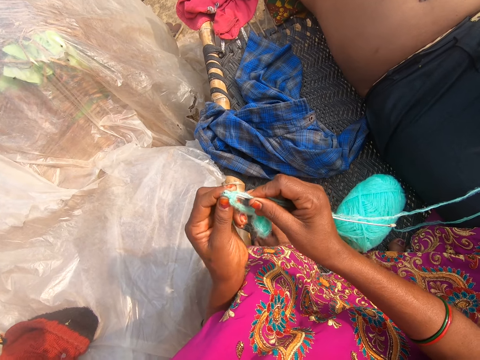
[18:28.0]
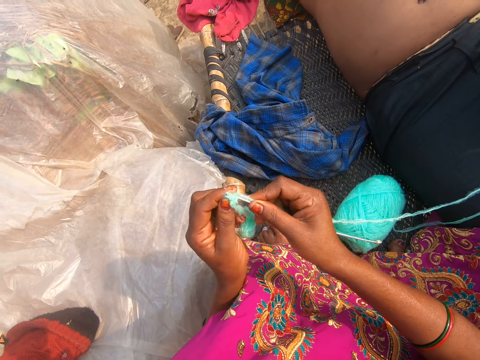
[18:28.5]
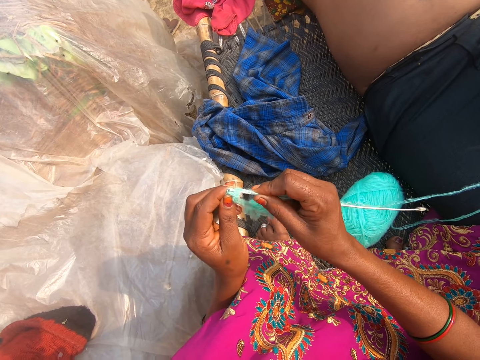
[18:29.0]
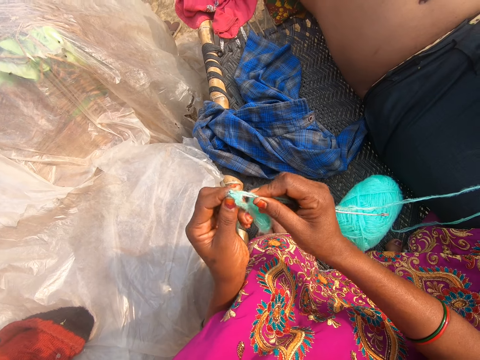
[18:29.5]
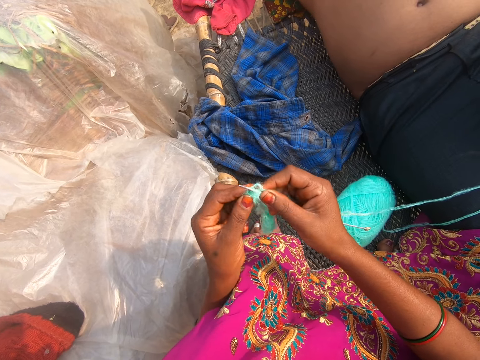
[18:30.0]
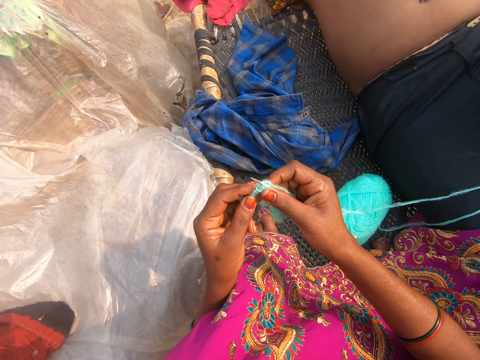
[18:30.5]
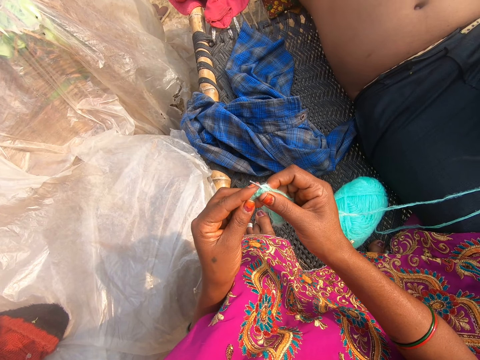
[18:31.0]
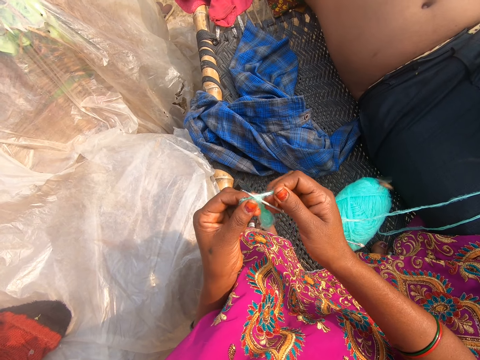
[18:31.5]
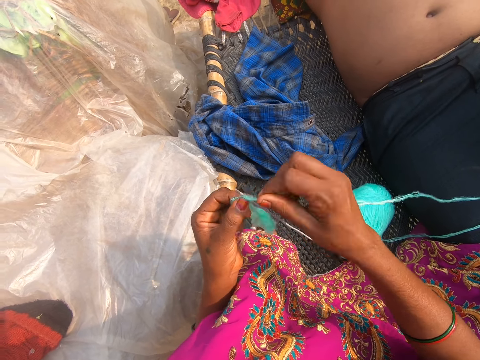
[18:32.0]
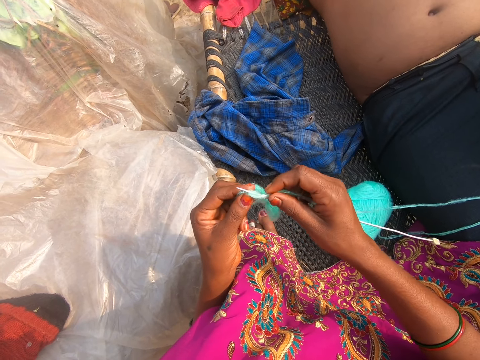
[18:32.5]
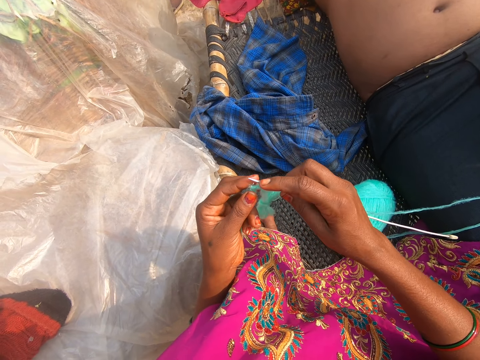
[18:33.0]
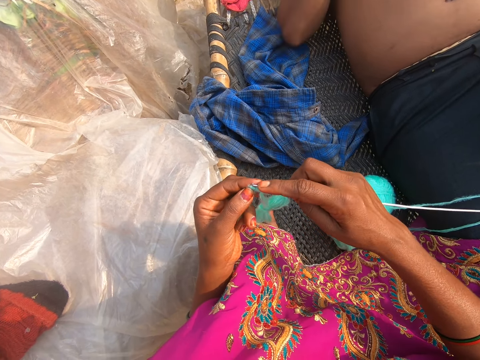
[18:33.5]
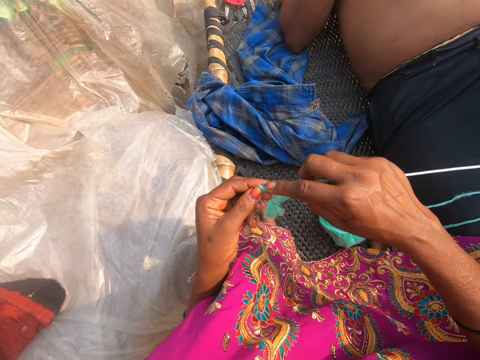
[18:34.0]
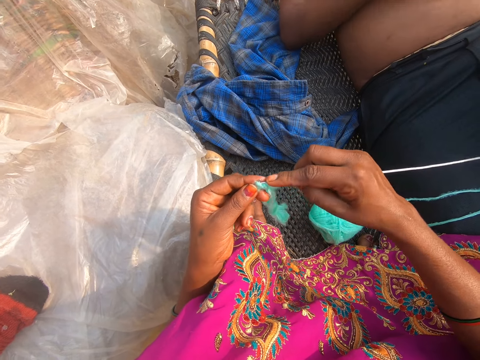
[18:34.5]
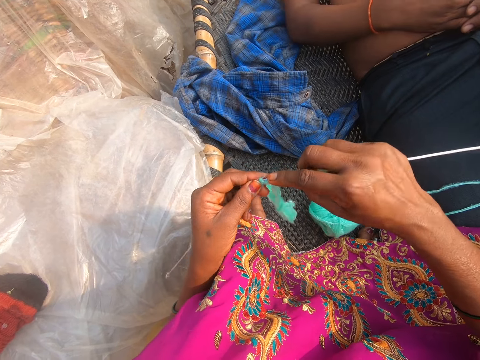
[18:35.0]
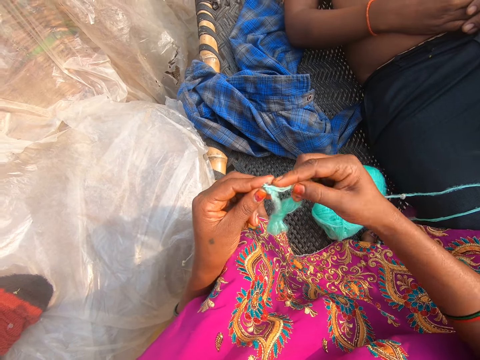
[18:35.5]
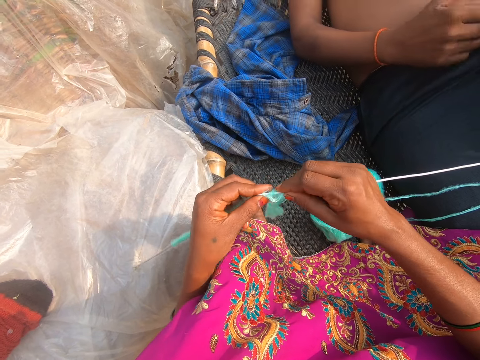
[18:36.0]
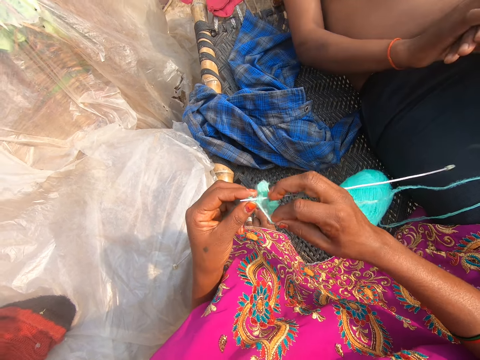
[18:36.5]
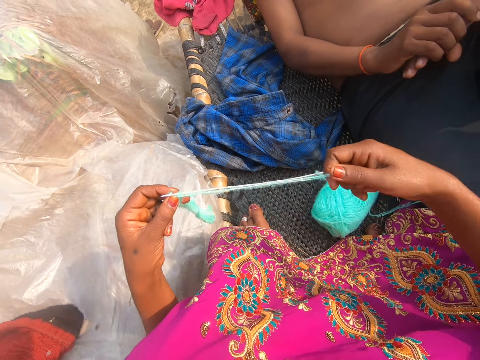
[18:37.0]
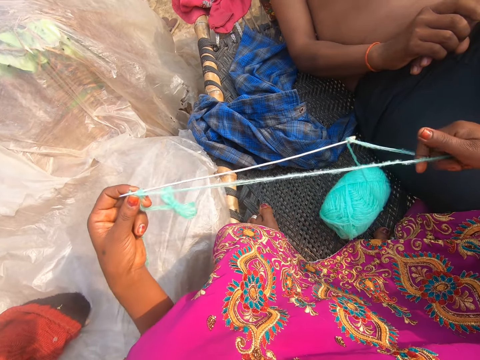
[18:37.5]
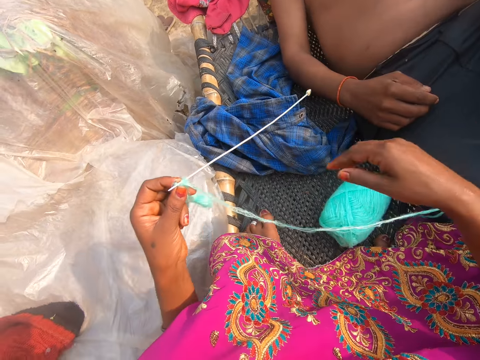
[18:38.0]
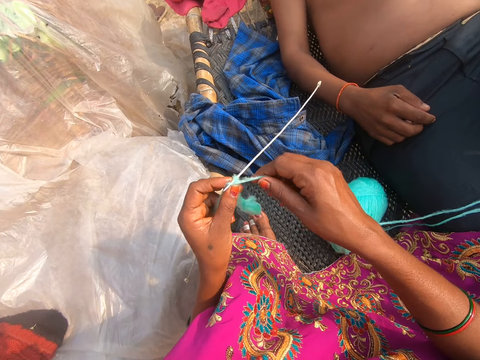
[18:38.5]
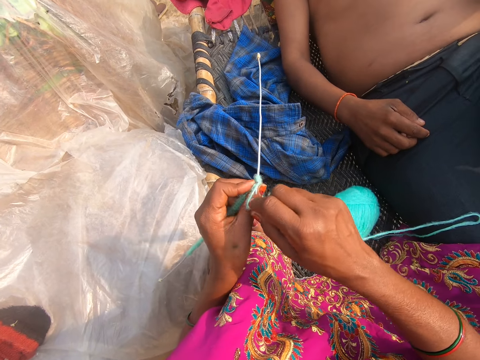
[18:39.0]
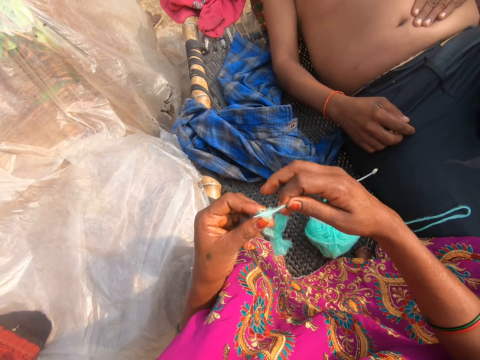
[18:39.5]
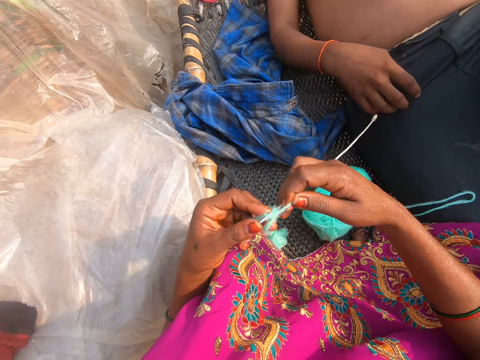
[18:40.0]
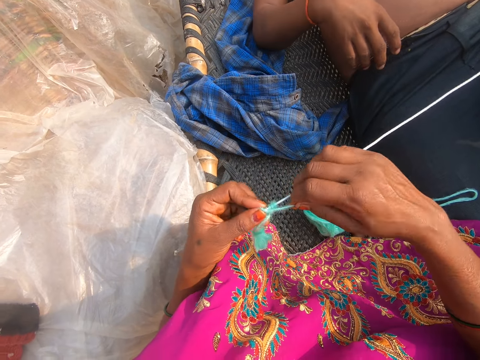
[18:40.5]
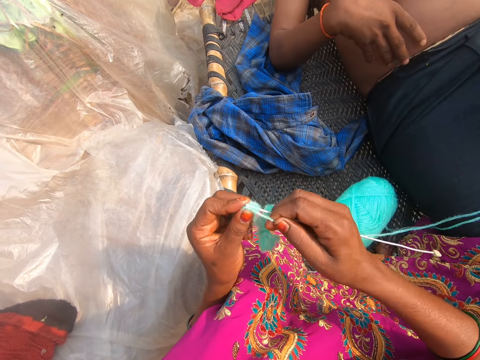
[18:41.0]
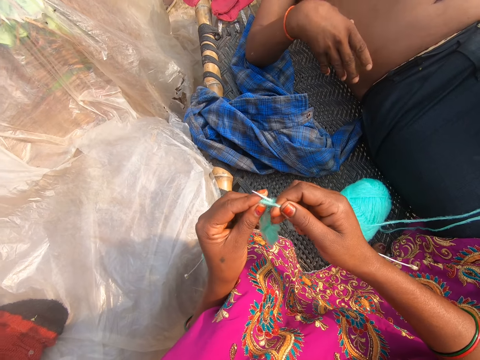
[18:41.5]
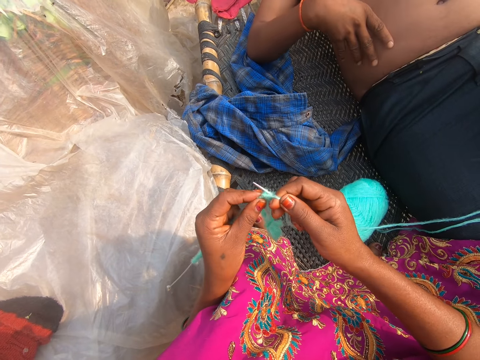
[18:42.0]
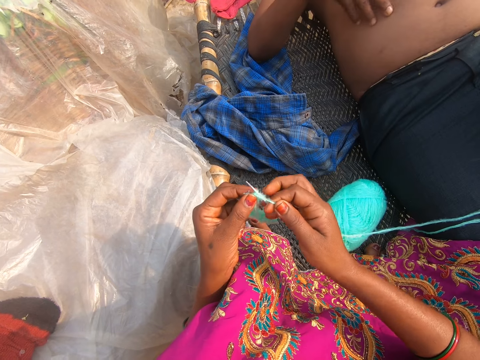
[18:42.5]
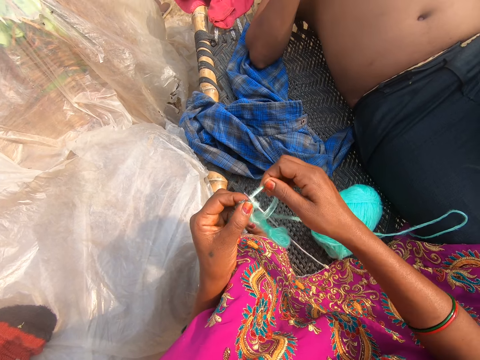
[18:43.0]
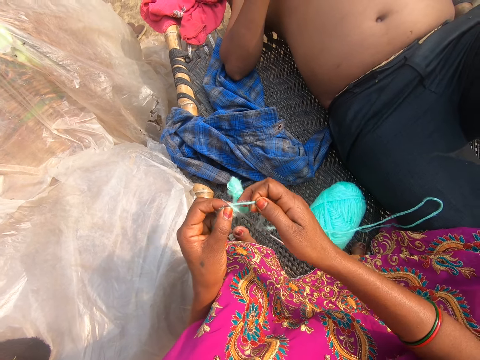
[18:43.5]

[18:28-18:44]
The camera wearer converses. They knit. They converse. They knit. They converse. They knit. They pull the thread. They knit.

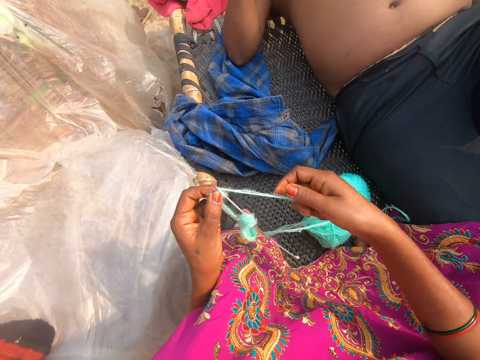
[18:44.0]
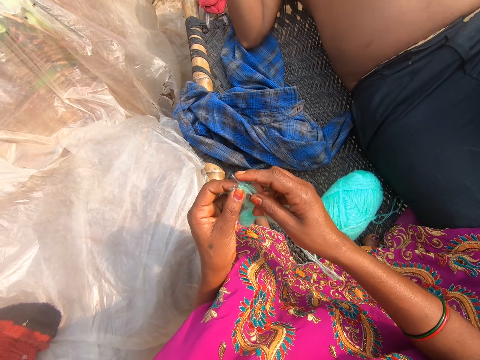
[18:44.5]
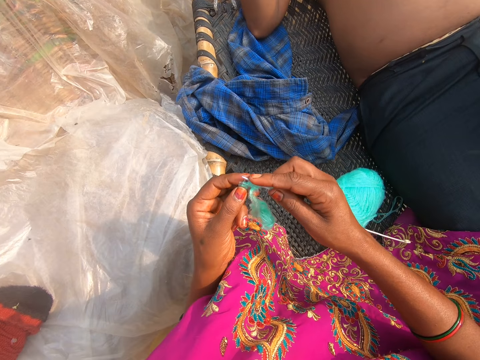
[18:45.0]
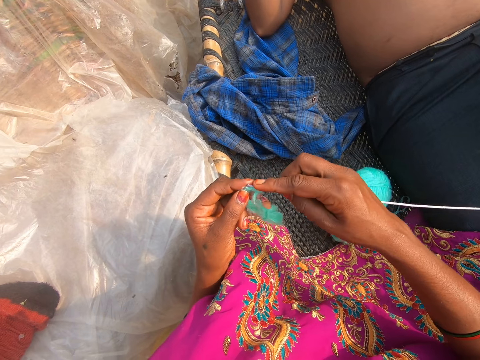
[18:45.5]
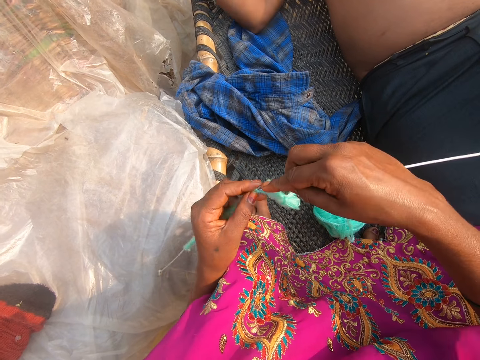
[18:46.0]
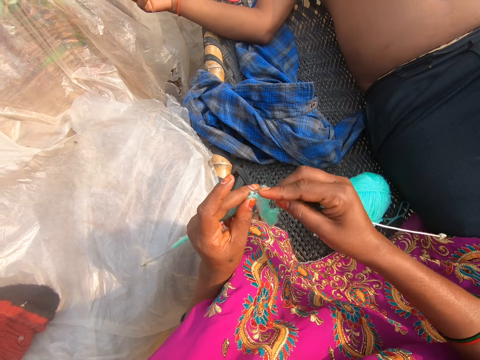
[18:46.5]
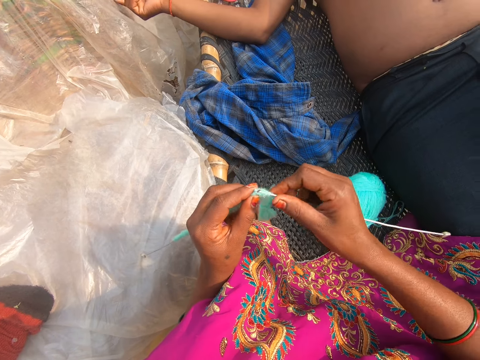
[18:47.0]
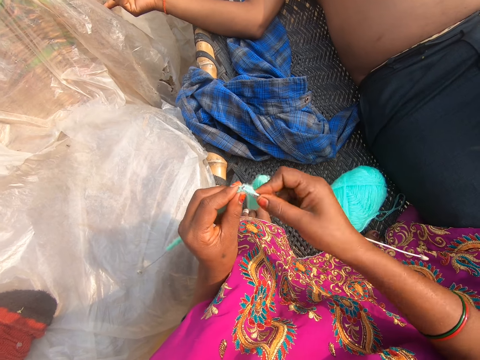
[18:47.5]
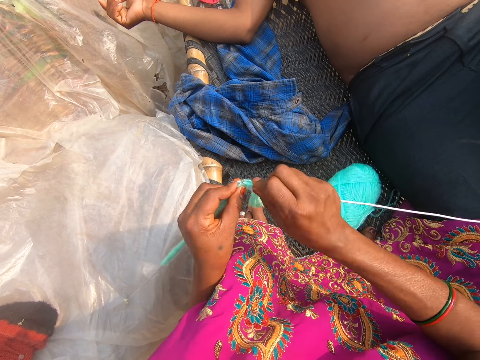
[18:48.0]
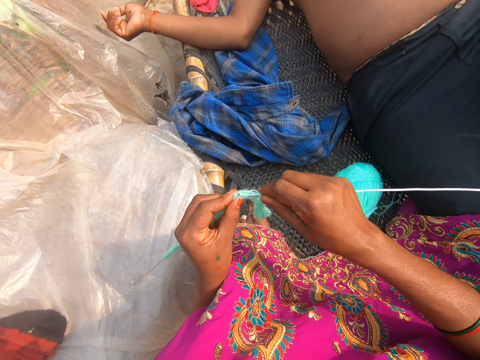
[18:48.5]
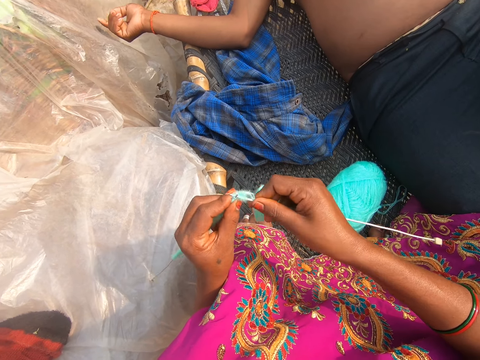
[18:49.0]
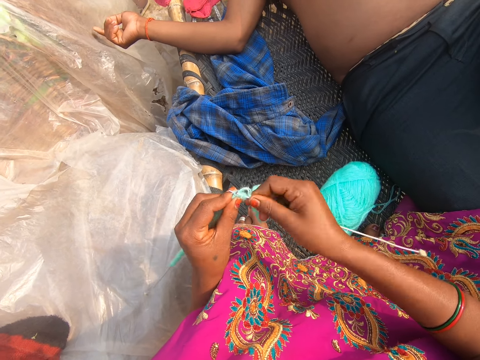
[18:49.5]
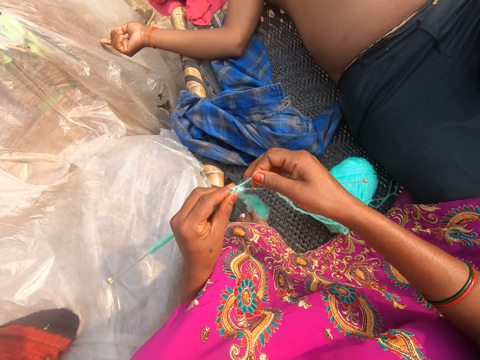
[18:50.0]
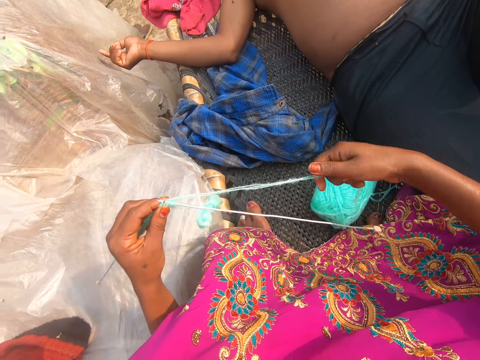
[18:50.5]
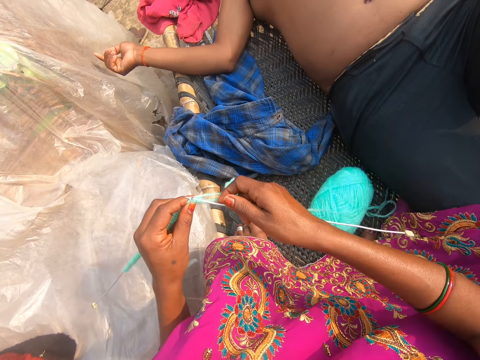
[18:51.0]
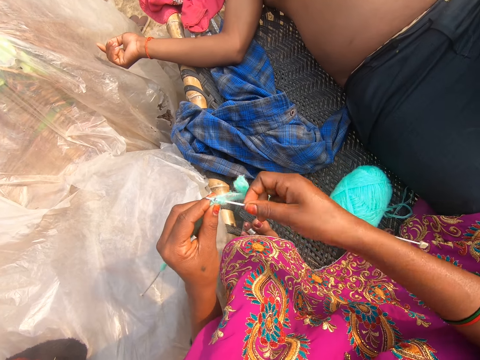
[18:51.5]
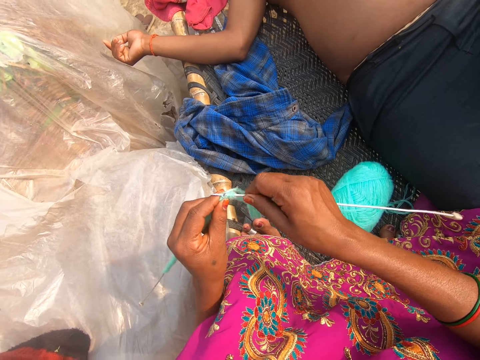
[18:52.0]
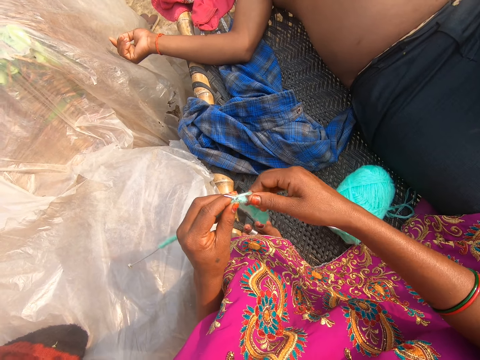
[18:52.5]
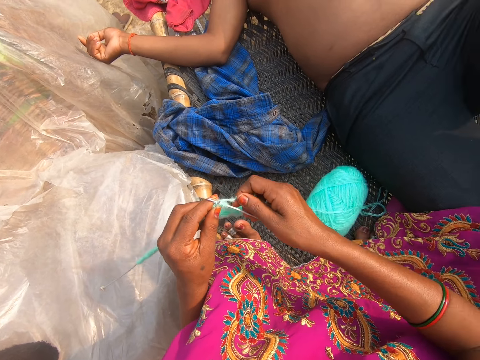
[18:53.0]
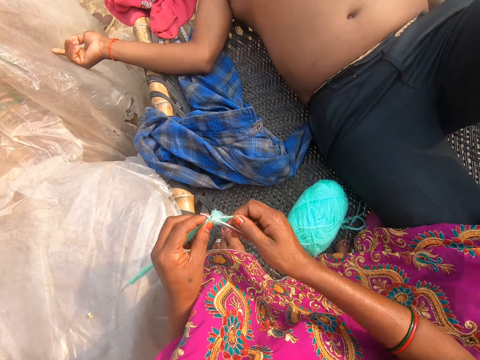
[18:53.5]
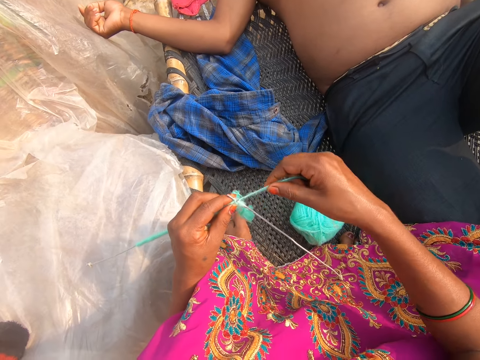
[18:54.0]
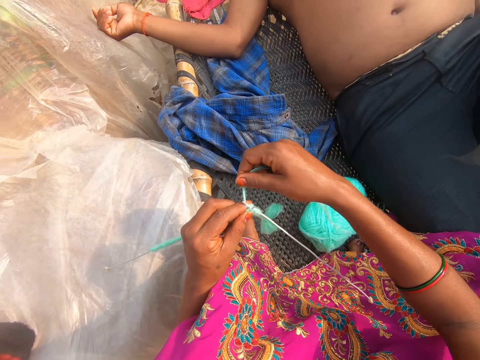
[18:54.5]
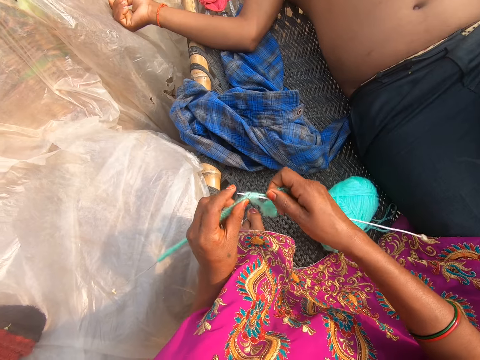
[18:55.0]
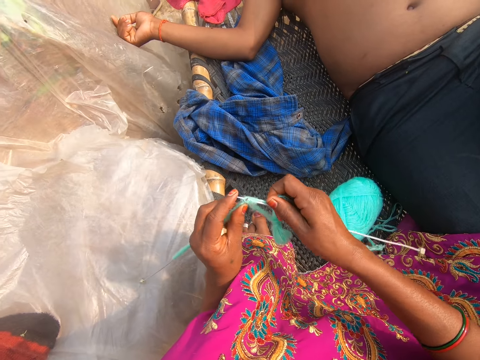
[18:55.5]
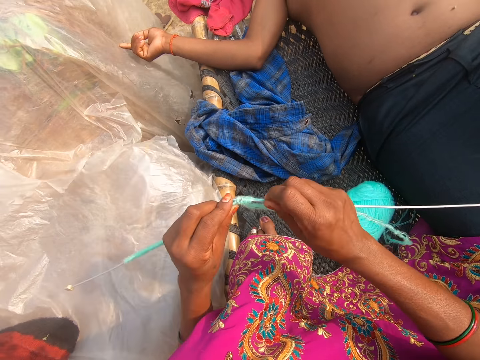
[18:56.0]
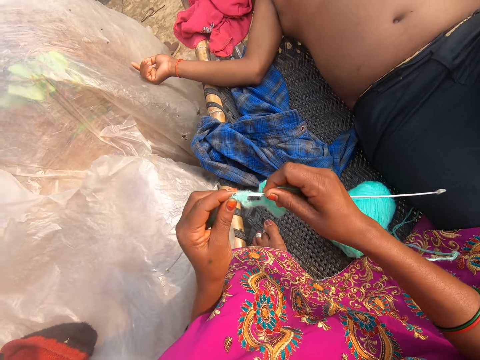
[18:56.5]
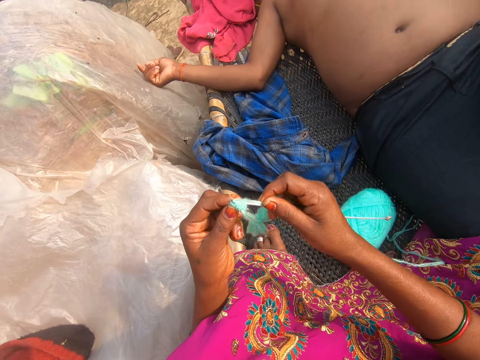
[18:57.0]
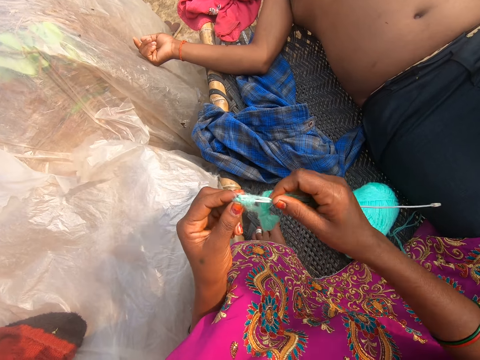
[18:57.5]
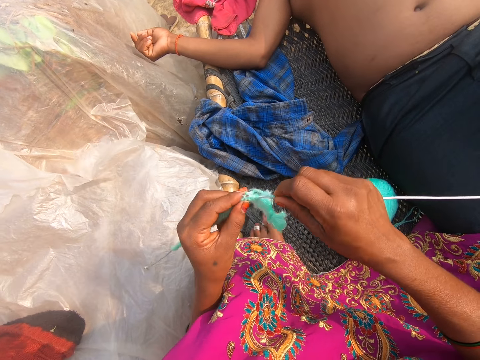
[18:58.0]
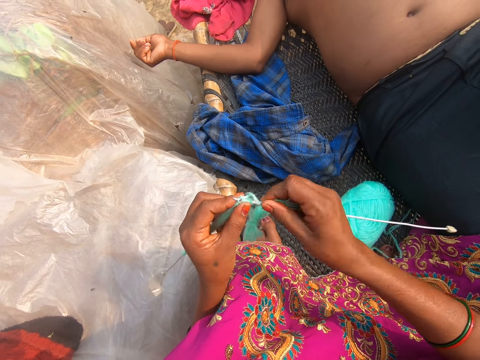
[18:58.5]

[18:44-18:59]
The camera wearer pulls the thread. They converse. They knit. They converse with a man. They knit.
